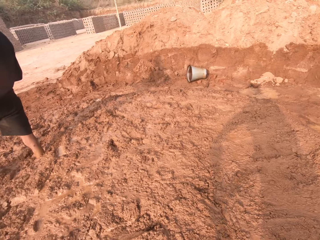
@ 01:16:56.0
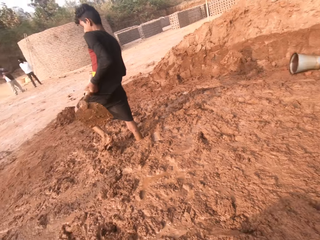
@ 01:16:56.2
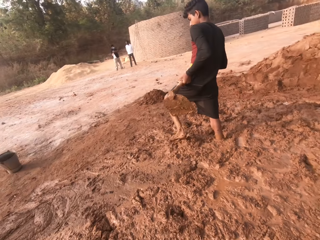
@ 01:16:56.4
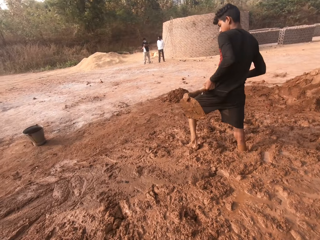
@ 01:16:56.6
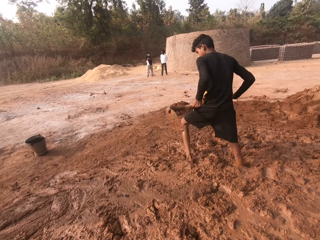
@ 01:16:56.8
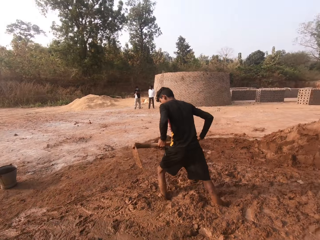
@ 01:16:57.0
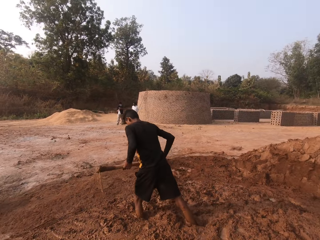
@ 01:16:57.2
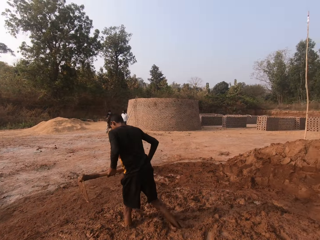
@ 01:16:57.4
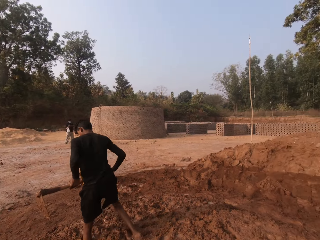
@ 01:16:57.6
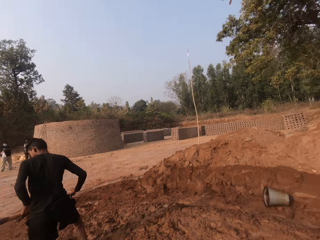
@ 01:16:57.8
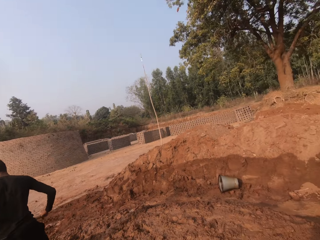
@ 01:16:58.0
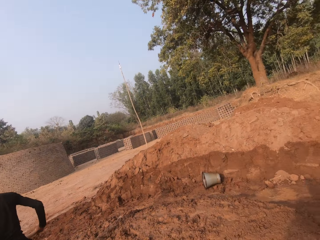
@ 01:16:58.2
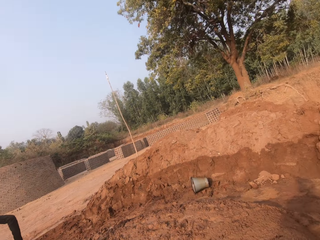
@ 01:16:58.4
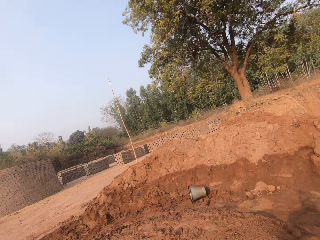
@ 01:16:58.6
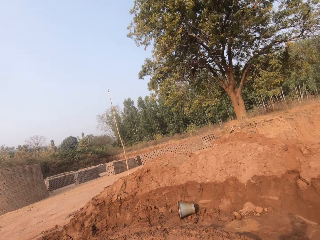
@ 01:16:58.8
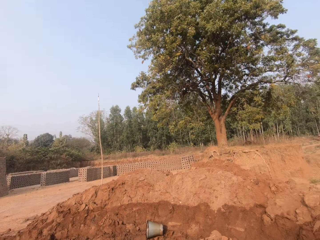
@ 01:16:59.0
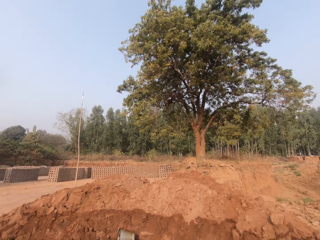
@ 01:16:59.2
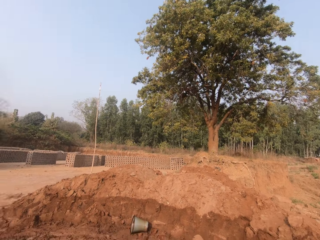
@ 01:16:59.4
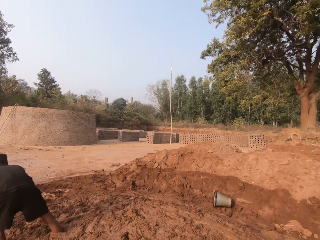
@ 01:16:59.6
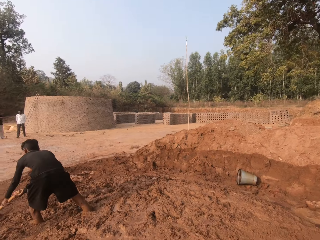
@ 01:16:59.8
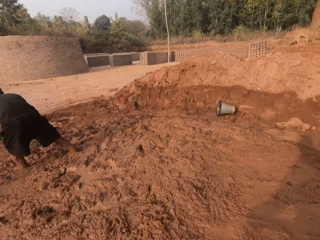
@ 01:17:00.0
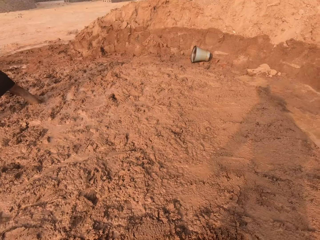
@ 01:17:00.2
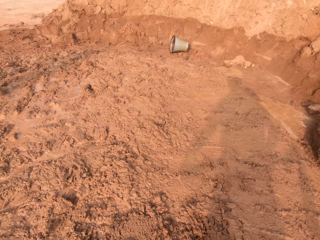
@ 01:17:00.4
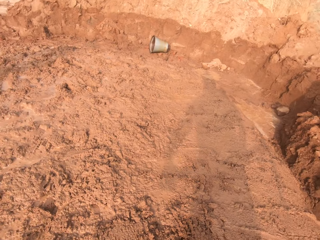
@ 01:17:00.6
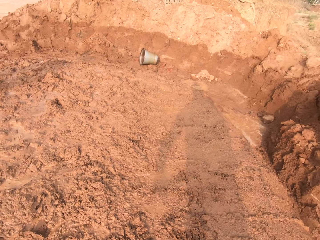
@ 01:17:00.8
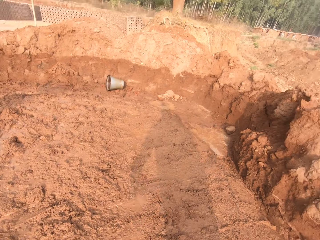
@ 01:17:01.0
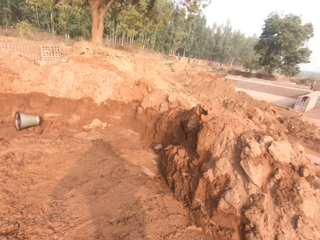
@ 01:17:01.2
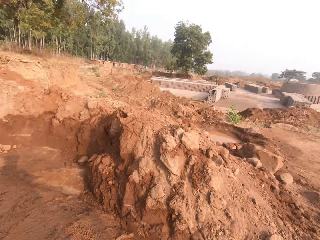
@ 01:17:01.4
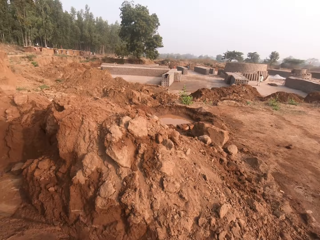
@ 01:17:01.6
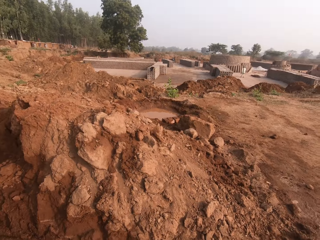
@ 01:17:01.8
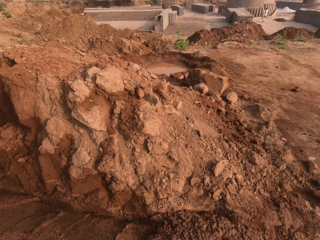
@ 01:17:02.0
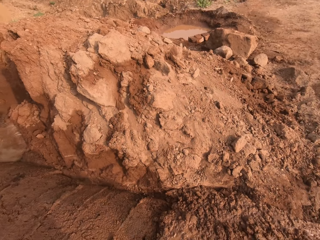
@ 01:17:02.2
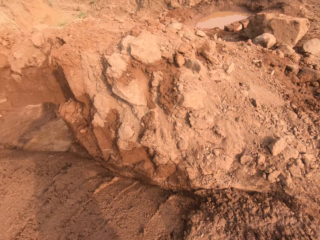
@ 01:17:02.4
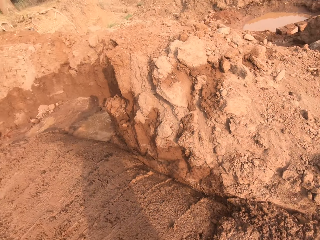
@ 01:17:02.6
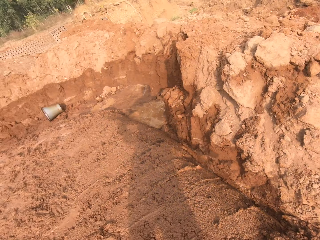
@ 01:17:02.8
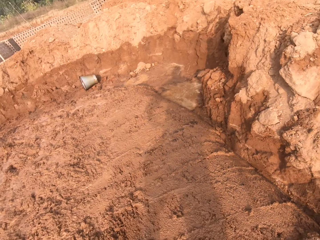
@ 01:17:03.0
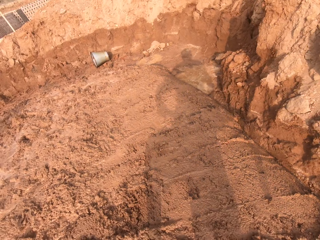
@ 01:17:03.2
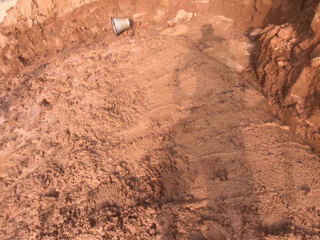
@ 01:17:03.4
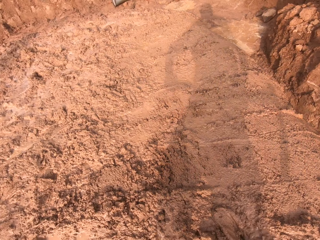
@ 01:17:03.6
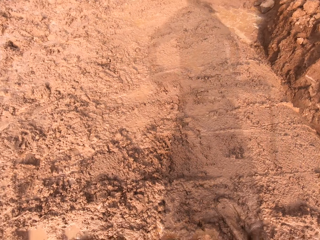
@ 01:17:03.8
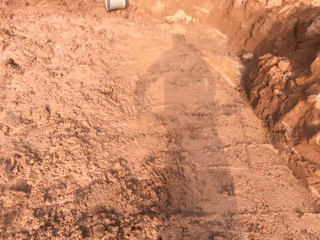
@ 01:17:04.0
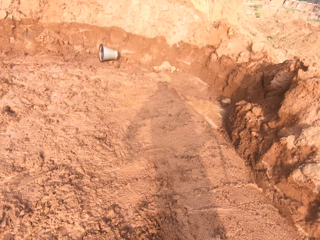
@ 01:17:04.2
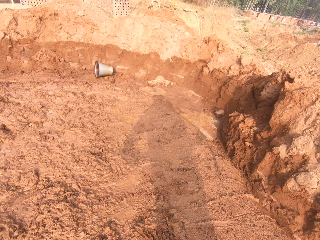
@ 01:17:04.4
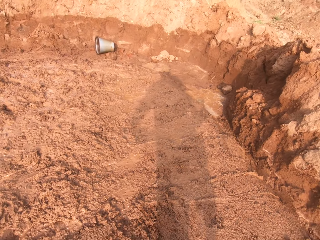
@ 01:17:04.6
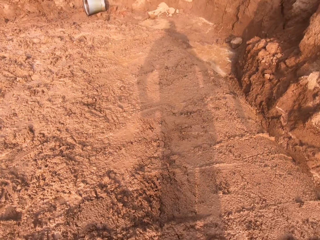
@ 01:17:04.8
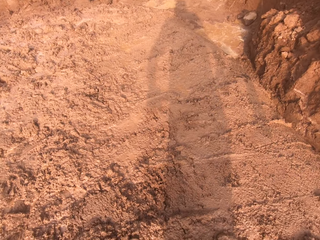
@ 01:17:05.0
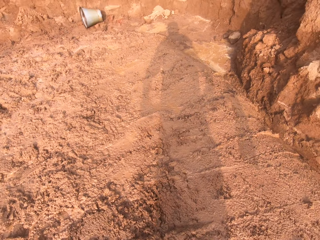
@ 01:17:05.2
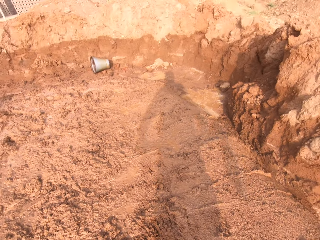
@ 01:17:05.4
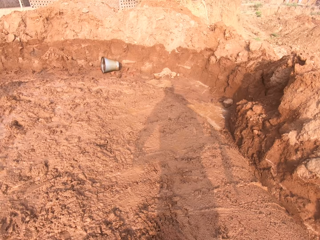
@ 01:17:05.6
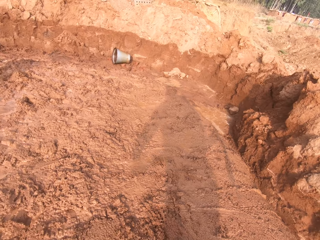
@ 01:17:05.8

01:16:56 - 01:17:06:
The camera wearer looks around. A boy holds a hoe with both hands and moves the legs. The camera wearer looks around. The boy packs some sand with the hoe in both hands and moves the soil with the hoe. The camera wearer moves the soil with the hoe.

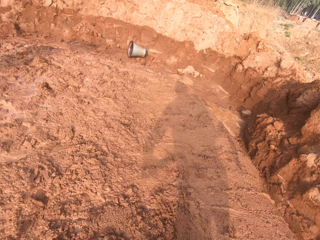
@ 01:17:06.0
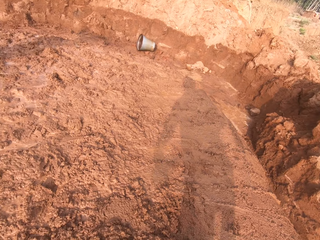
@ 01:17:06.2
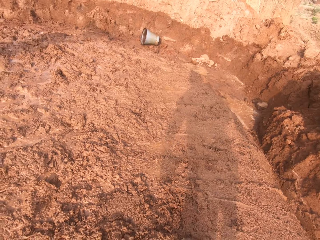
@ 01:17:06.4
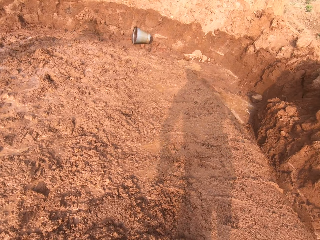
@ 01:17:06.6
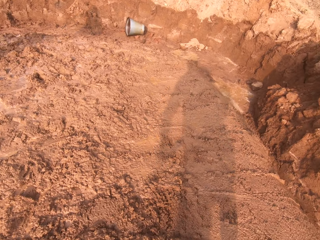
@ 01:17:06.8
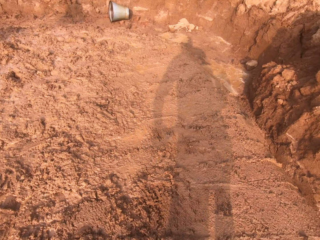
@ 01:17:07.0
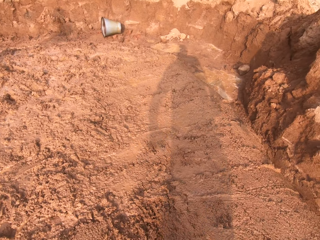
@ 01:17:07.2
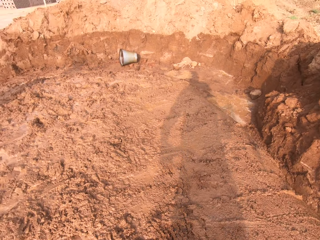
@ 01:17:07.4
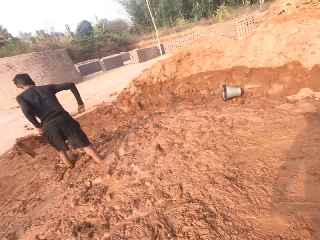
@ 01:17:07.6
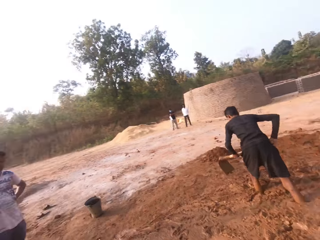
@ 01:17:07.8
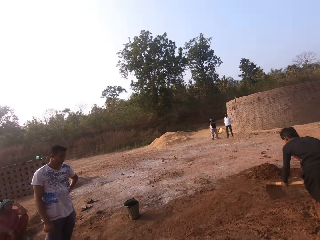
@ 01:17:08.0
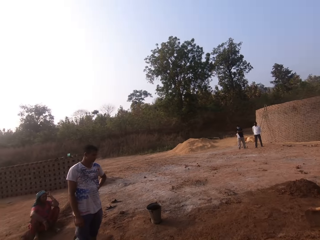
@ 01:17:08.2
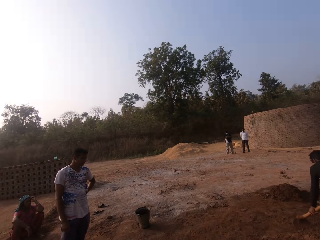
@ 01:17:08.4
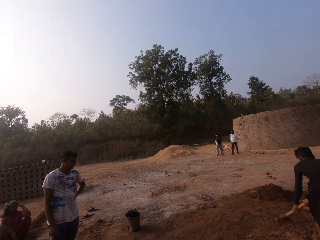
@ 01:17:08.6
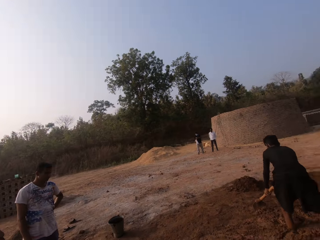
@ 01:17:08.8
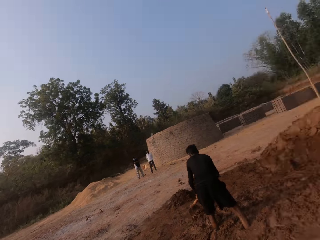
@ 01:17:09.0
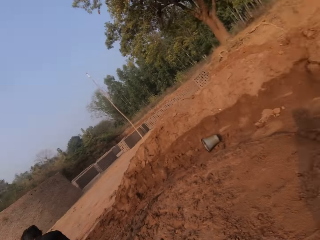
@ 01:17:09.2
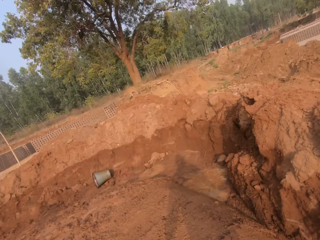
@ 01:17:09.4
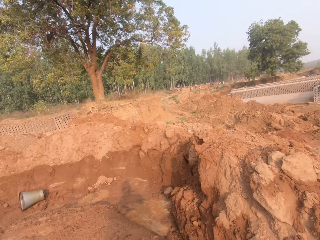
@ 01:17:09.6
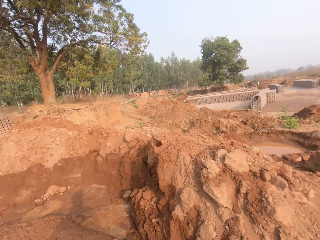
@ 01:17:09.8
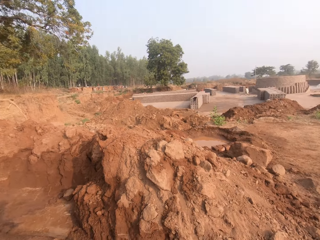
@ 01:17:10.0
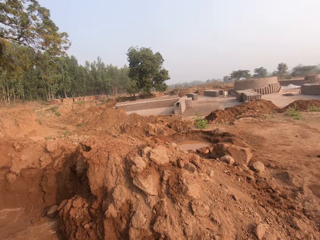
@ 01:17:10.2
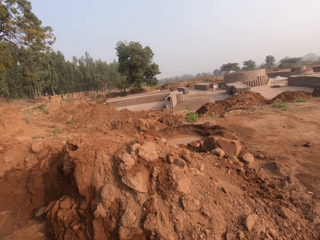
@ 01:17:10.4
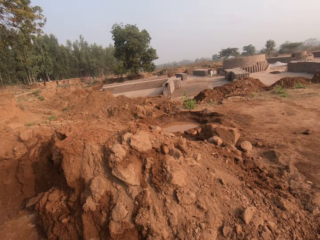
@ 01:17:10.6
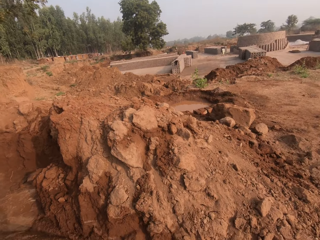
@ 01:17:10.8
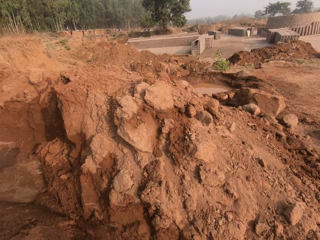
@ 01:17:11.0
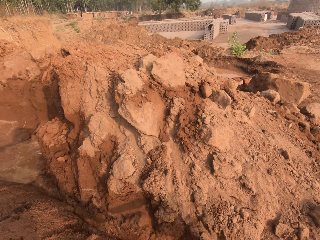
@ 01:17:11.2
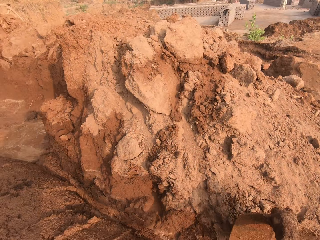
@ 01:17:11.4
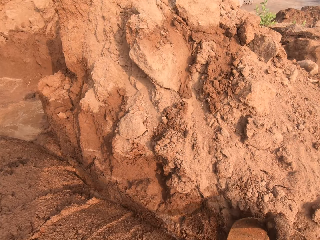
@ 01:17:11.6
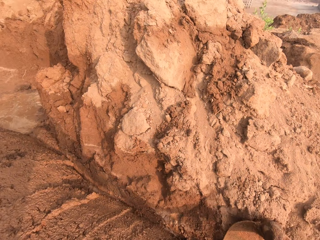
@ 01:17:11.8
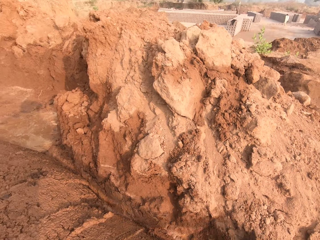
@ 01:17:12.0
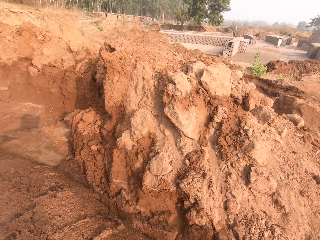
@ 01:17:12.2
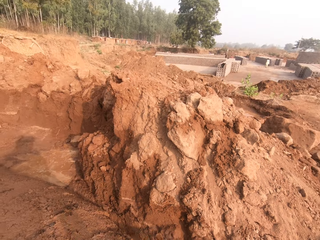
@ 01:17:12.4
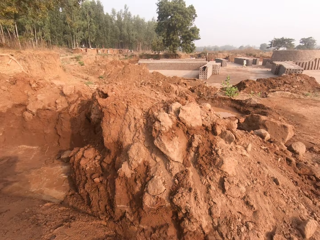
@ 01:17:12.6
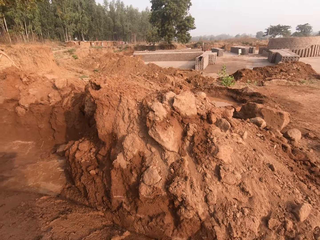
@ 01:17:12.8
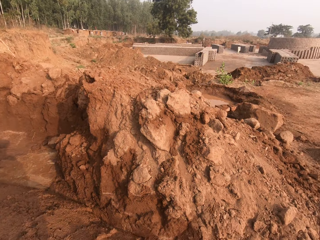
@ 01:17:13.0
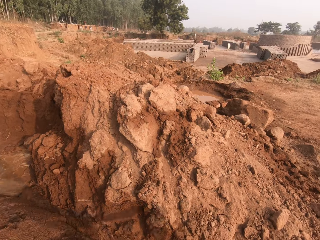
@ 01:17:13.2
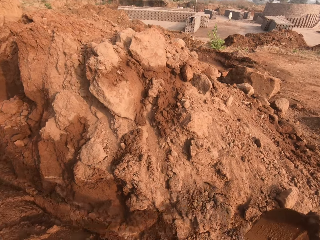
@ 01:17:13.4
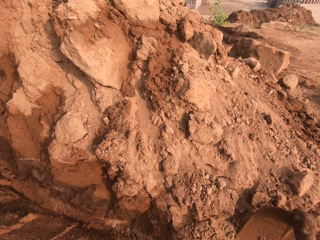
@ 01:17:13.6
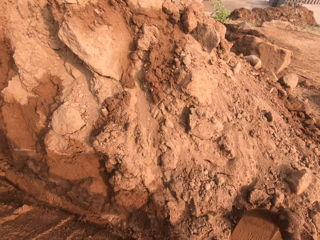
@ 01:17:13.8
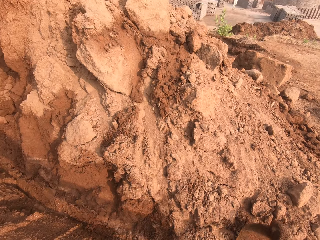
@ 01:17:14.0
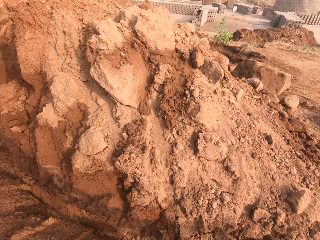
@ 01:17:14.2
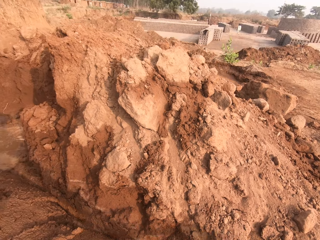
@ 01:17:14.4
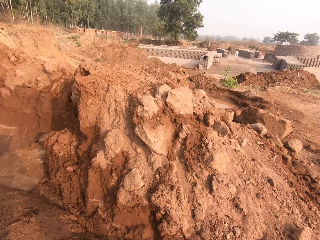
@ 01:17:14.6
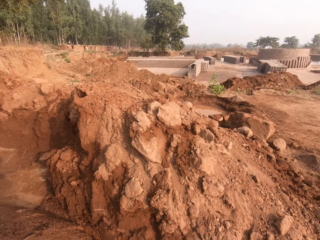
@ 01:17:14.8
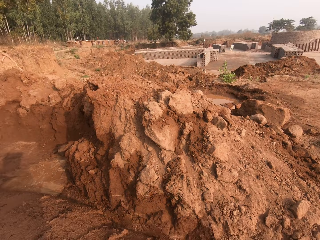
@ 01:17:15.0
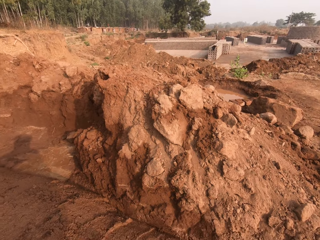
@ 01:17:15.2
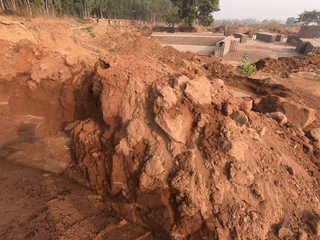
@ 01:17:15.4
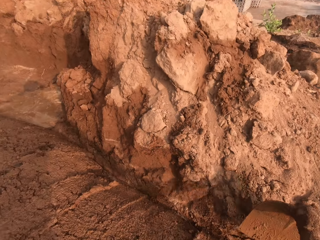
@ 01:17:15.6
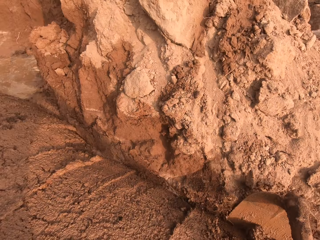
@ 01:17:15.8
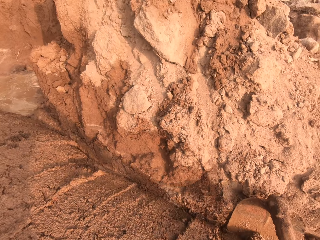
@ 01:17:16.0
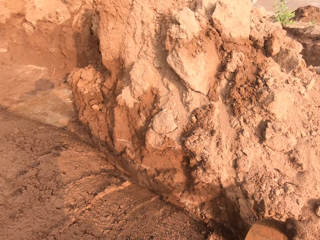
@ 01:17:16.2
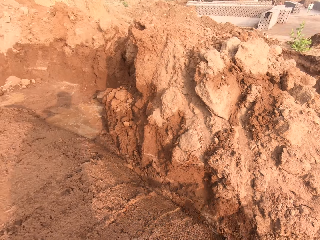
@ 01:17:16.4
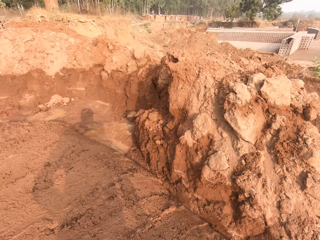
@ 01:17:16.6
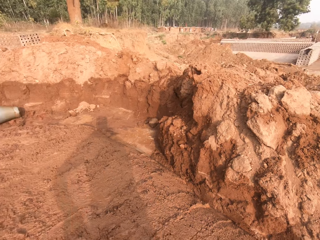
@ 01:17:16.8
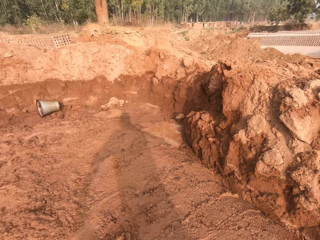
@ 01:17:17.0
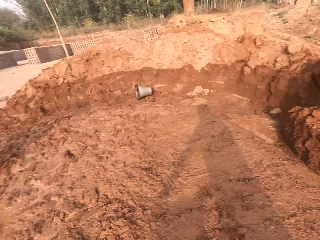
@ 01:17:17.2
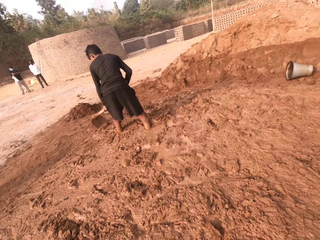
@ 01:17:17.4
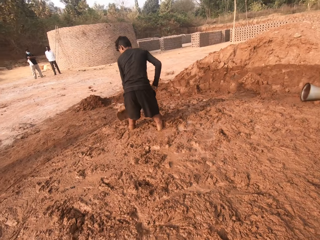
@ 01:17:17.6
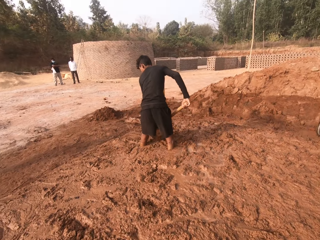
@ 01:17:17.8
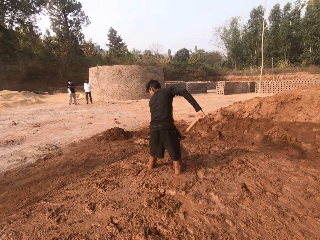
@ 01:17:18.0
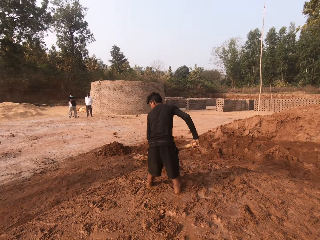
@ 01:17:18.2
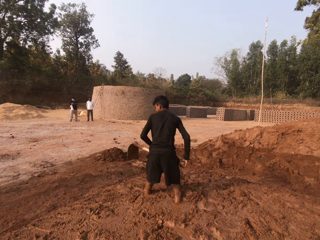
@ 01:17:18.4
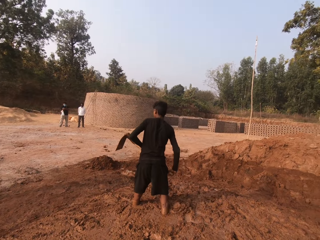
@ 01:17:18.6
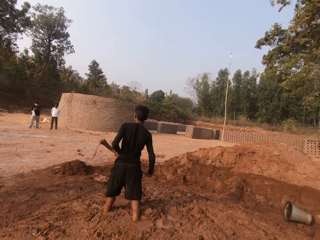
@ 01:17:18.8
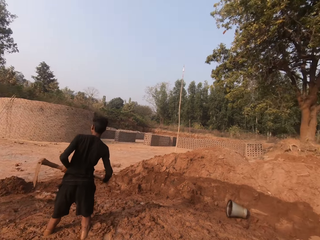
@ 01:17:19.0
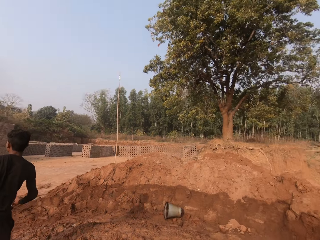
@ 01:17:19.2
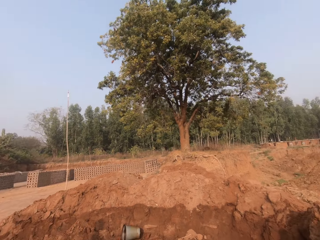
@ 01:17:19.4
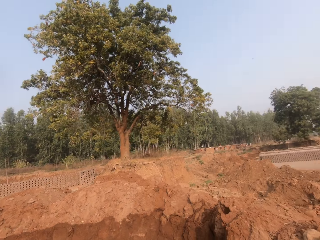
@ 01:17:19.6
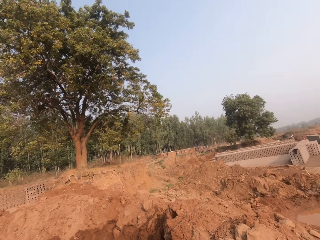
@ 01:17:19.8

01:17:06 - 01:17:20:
The camera wearer looks around. They interact with the man. Another man looks around. The woman sits on a log on the floor. The camera wearer looks around. They move the soil with the hoe. They pack some sand with the hoe in both hands. They look around.
